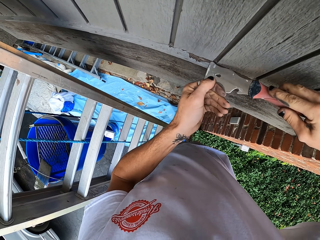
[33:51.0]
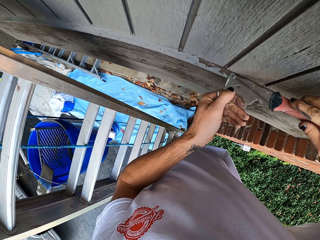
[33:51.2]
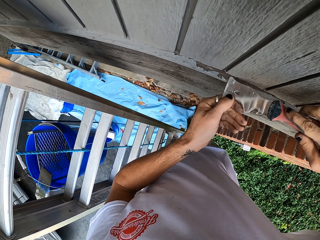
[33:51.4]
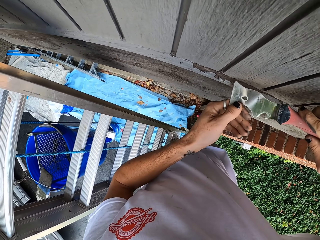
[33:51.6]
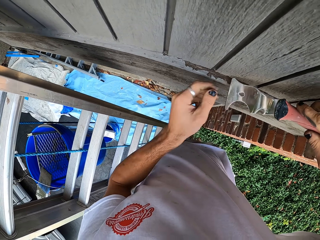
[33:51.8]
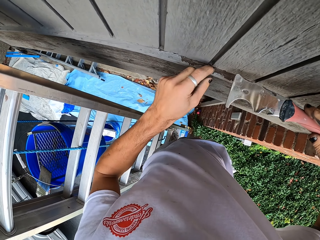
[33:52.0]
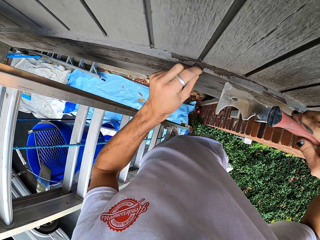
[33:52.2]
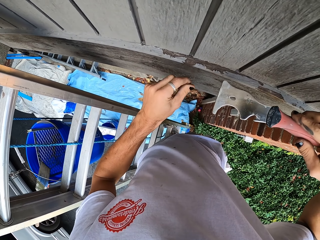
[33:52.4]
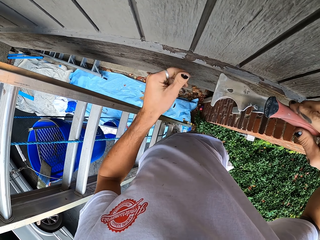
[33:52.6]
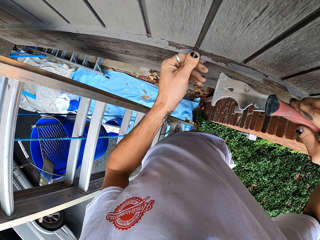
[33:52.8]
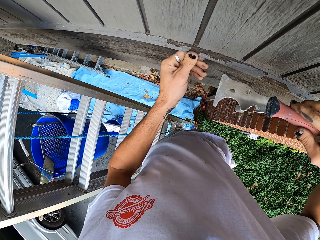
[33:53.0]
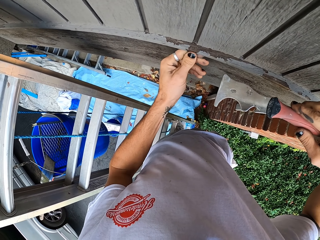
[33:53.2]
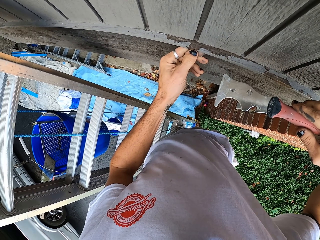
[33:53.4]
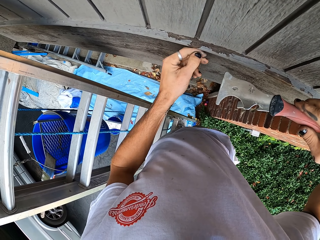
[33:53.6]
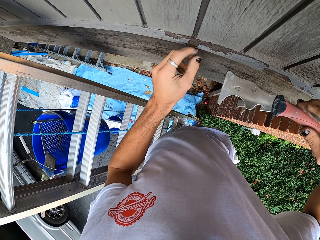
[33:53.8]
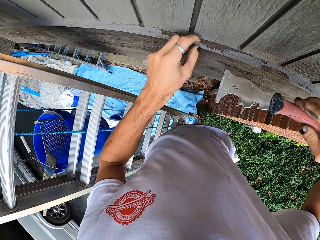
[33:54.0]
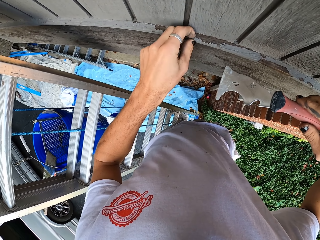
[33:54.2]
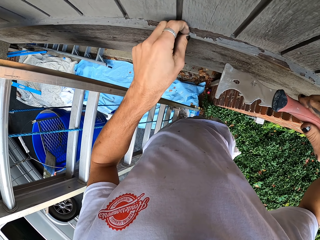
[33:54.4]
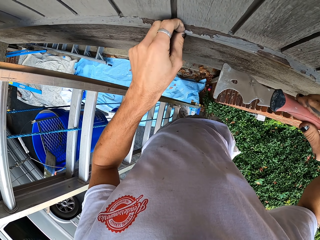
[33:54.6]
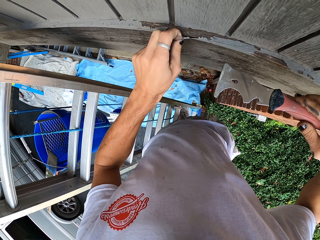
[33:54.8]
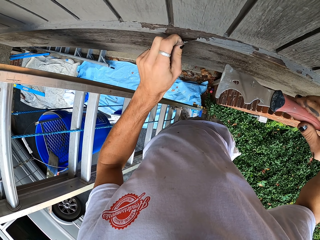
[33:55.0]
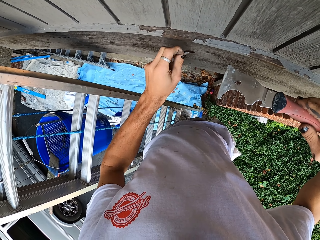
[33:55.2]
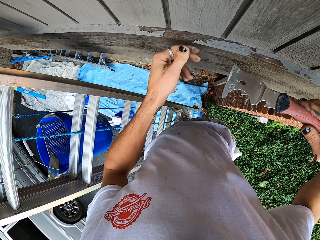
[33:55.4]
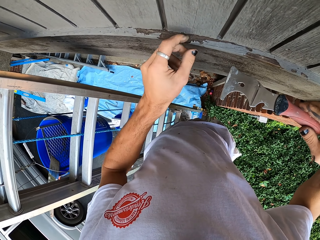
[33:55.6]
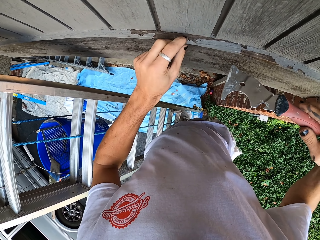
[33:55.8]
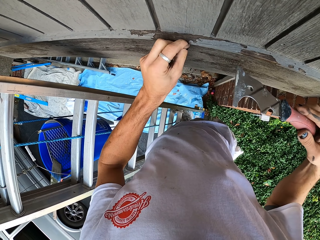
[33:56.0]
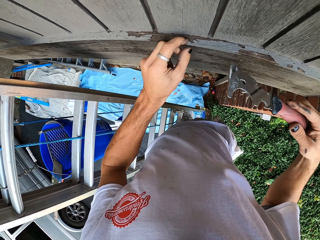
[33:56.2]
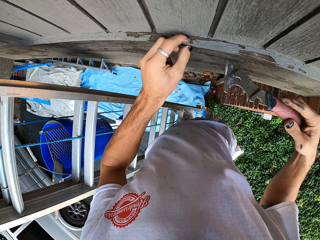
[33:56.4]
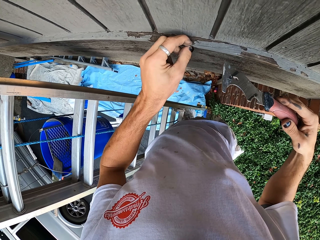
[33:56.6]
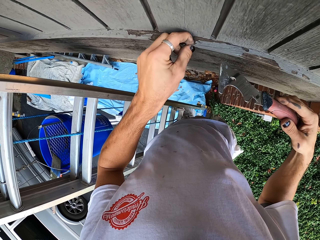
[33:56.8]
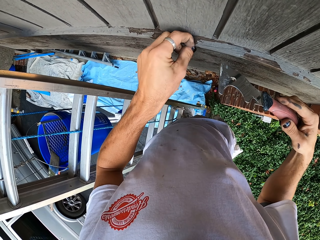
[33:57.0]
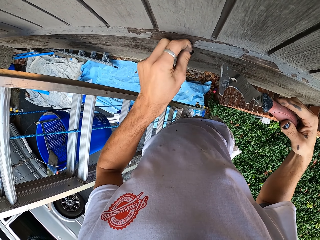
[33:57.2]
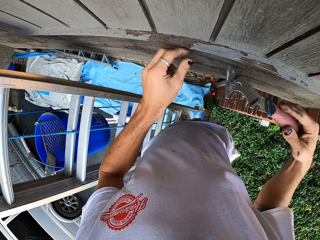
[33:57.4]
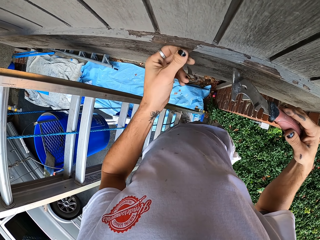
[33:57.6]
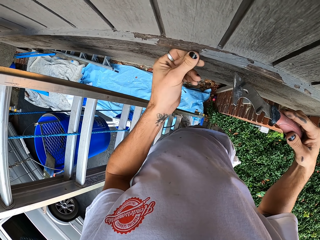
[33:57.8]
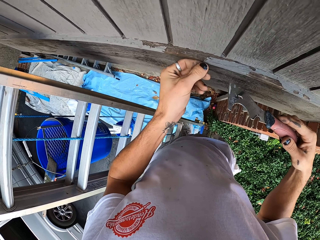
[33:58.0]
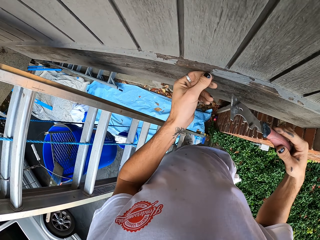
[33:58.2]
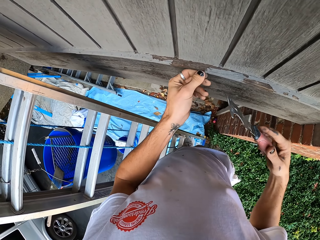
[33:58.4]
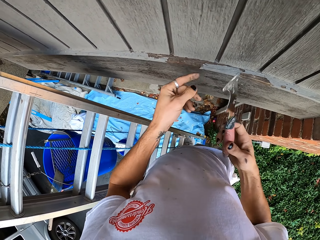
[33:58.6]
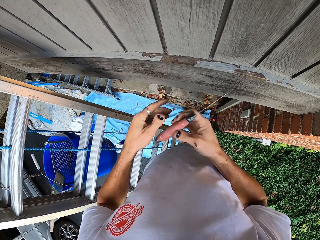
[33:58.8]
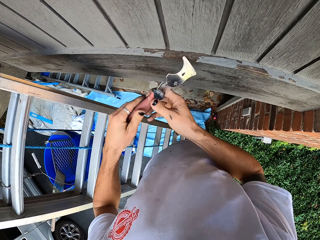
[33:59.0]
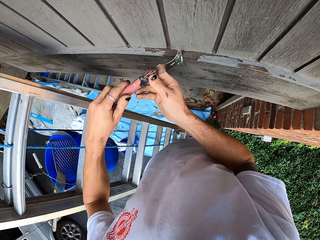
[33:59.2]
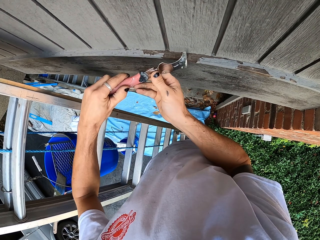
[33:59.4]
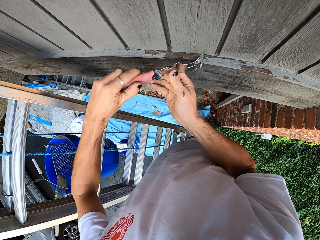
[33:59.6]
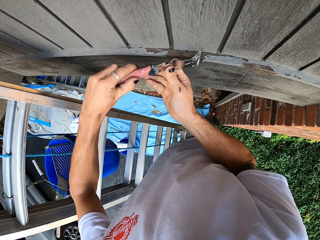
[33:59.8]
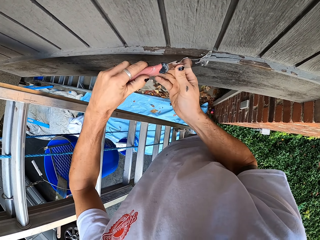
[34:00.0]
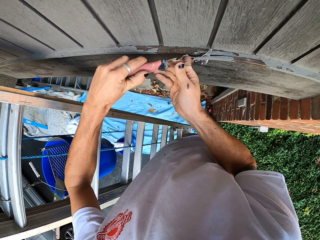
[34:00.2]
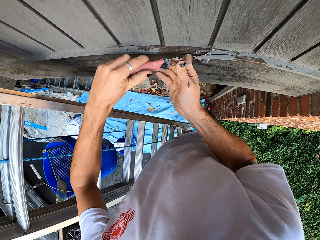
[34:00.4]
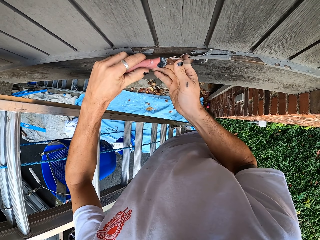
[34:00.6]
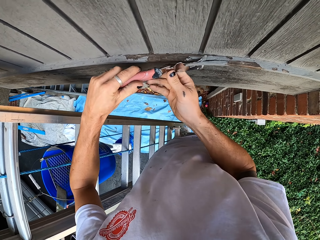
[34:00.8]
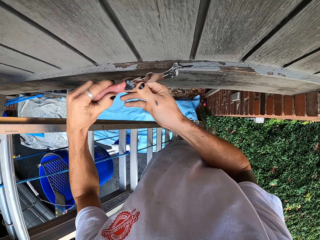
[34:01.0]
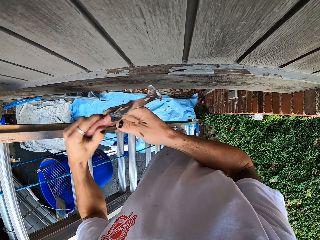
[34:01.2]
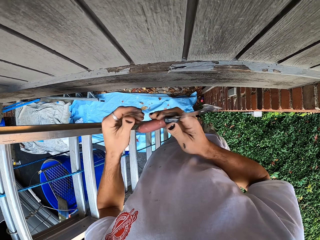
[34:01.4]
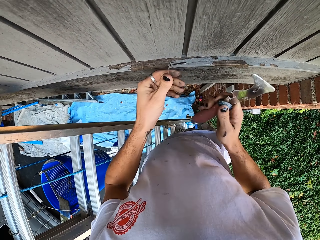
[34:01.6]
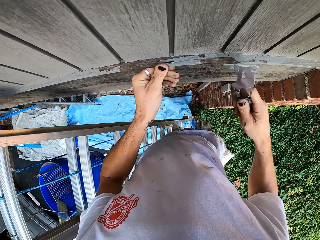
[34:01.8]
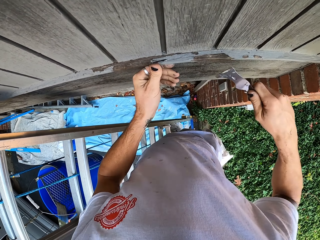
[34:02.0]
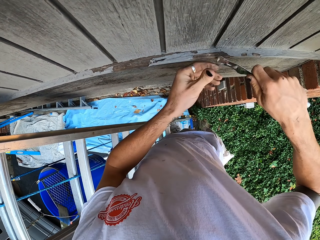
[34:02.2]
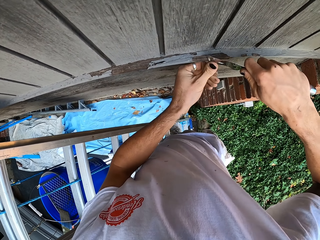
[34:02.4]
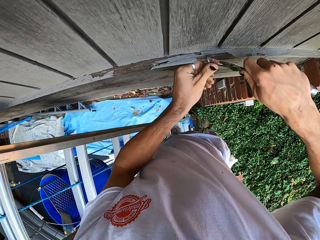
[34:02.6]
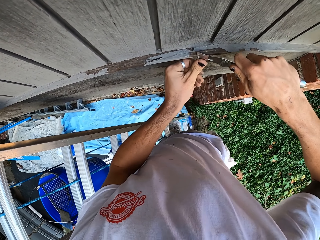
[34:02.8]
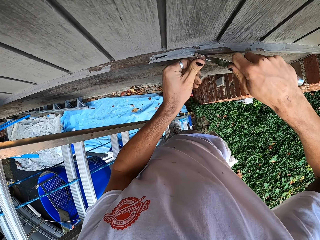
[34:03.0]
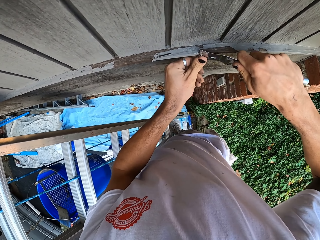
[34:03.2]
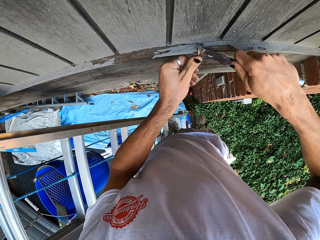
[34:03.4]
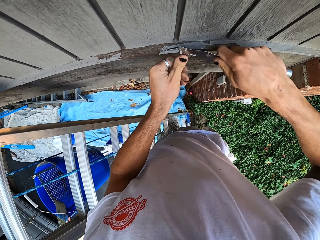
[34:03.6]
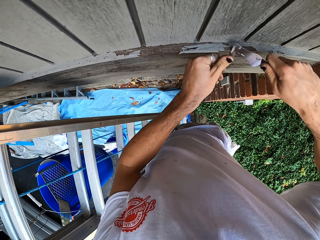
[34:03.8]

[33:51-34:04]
The camera wearer wipes the wall with his finger. He peels the paint with his hand. He scrubs the paint on the wood. He removes something on the wall with the scraper.

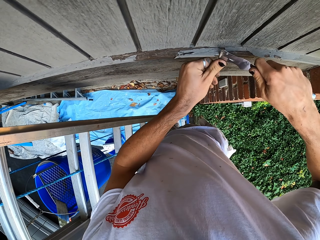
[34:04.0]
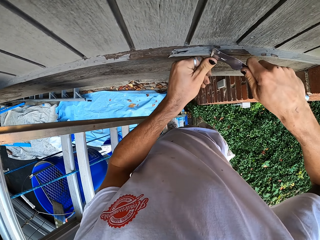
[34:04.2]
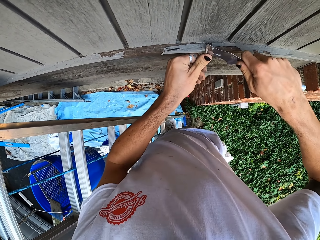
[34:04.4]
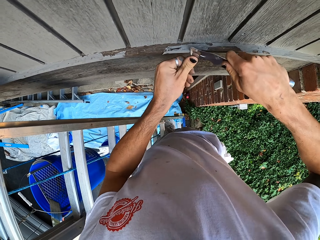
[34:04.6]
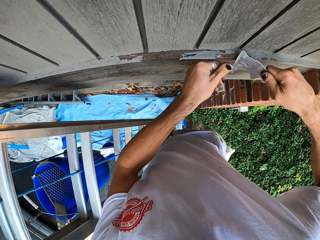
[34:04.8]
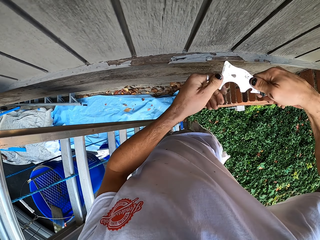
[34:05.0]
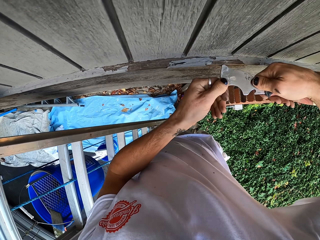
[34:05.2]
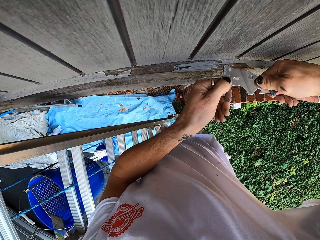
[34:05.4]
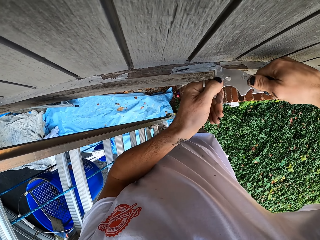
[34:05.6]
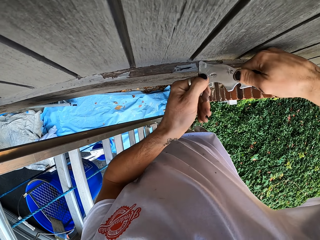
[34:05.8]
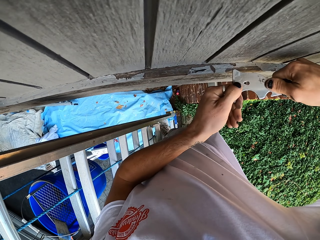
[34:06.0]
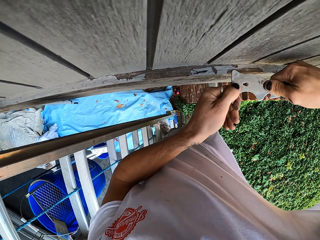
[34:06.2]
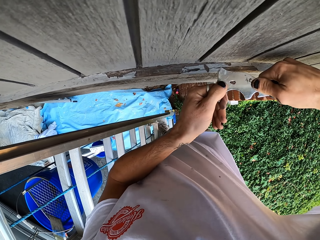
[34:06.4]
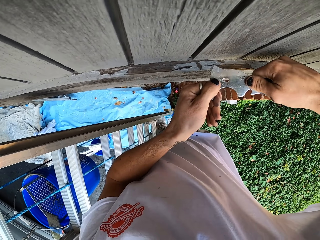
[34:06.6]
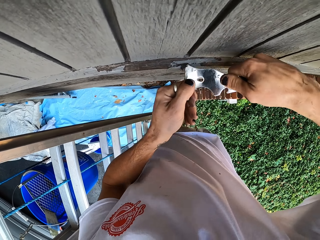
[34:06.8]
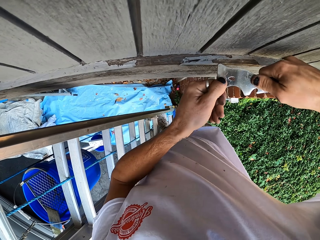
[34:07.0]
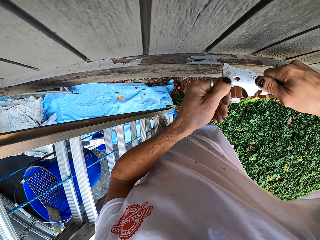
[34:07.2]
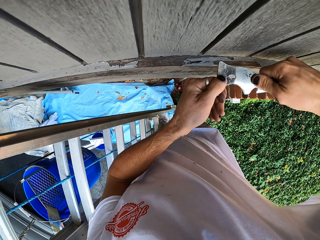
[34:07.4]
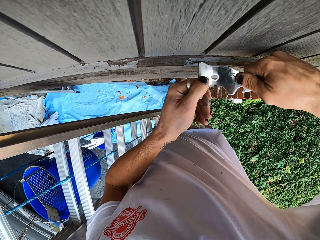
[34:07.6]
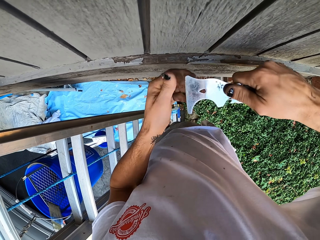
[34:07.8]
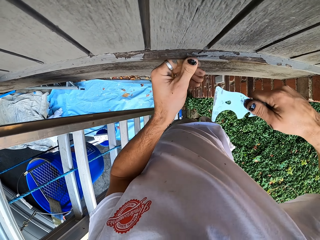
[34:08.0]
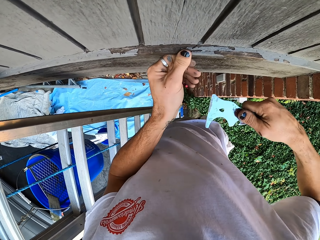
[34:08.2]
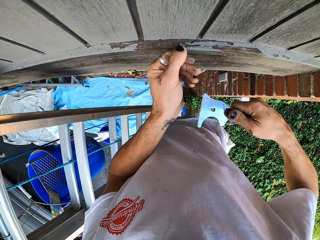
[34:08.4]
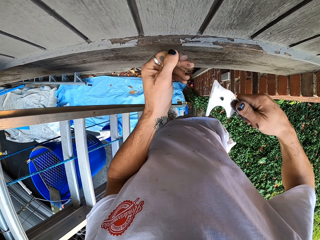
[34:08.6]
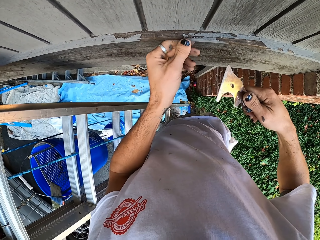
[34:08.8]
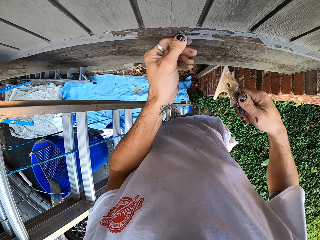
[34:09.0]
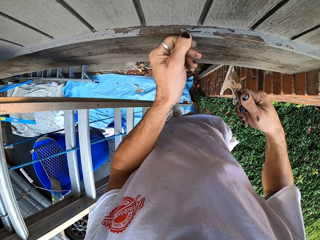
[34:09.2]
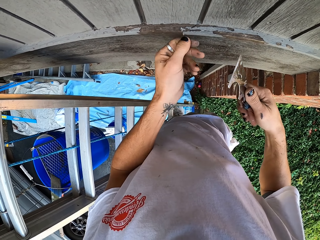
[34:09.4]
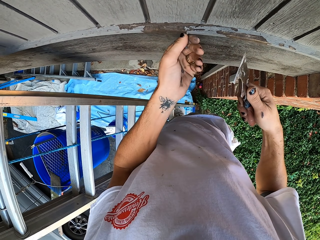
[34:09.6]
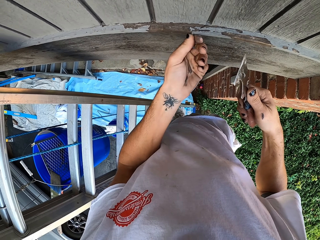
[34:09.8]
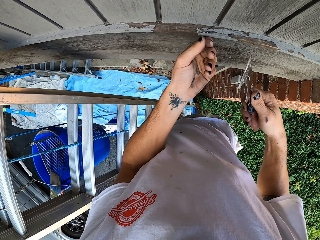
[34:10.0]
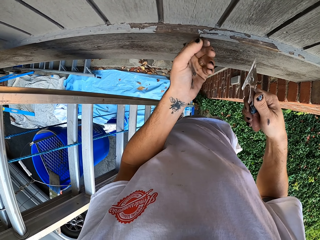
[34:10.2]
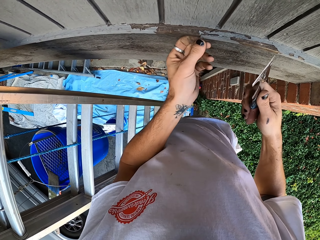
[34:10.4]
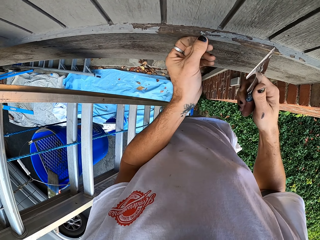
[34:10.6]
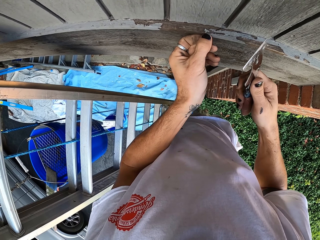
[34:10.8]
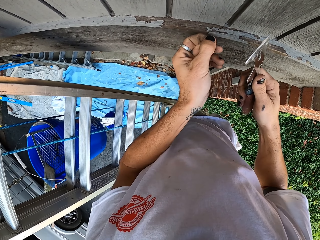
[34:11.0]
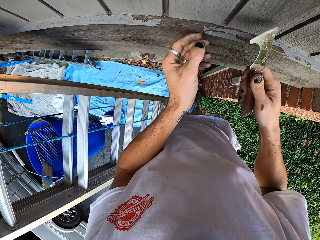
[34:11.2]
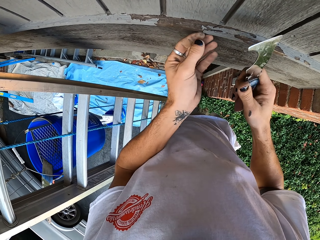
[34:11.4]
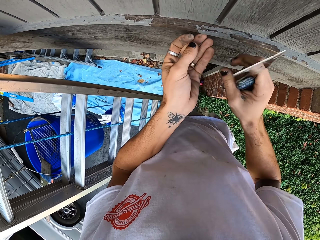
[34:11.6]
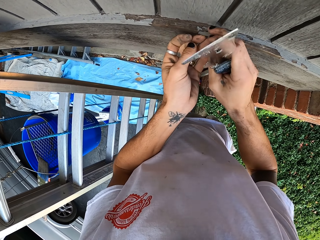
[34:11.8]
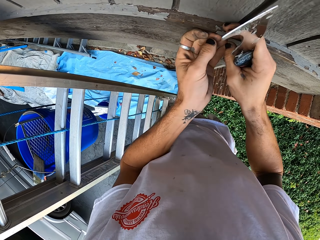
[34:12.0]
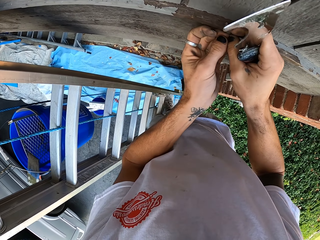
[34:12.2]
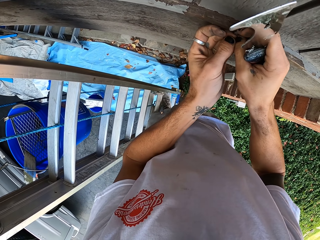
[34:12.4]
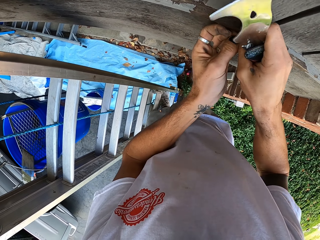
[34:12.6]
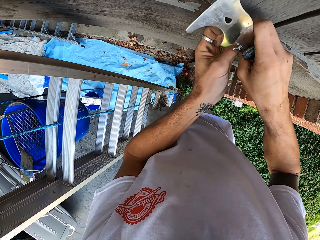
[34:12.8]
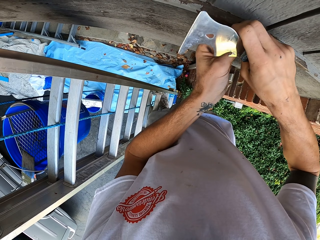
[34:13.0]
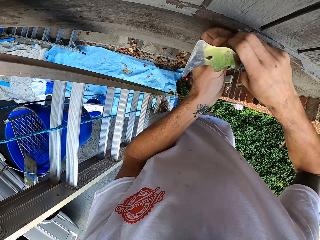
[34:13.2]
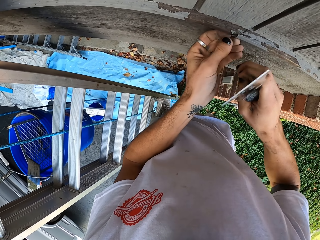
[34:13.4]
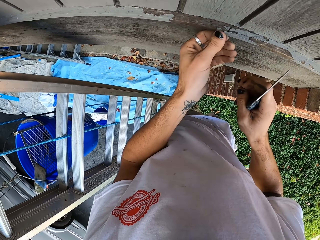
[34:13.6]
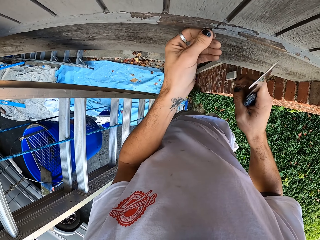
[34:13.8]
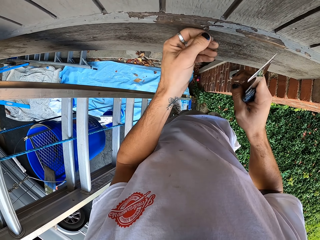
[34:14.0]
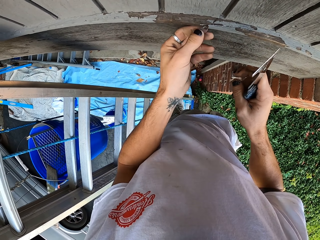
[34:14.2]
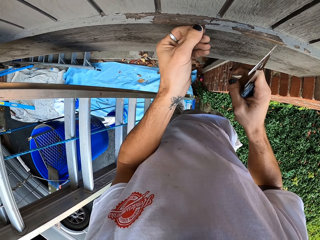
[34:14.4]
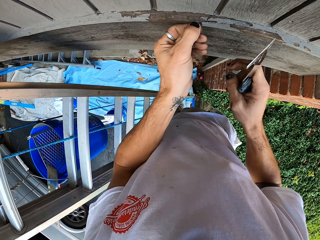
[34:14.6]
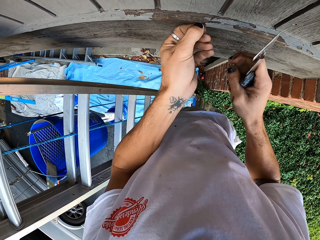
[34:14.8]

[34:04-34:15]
The camera wearer touches the wall.
